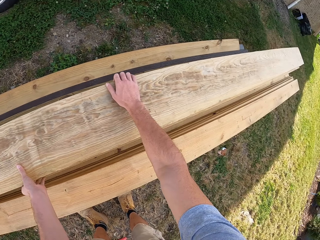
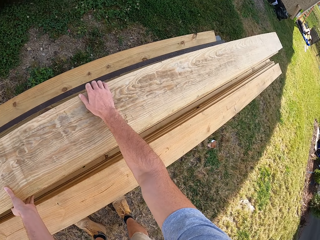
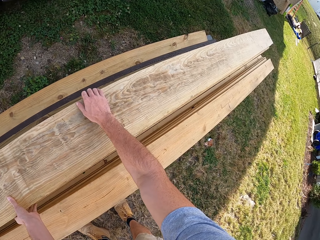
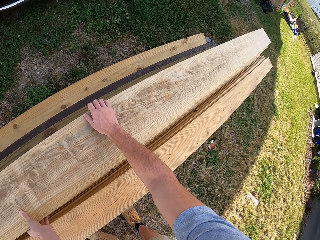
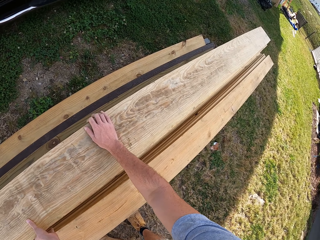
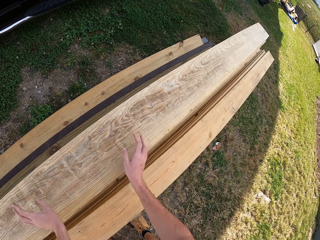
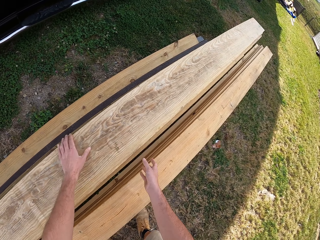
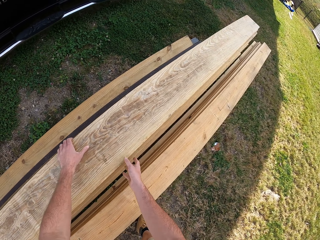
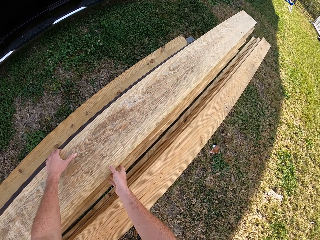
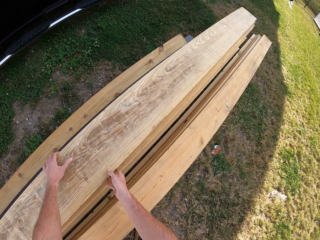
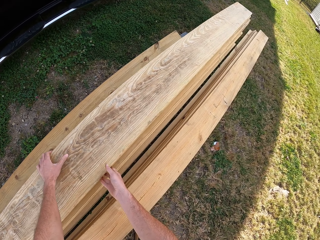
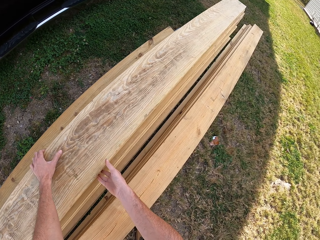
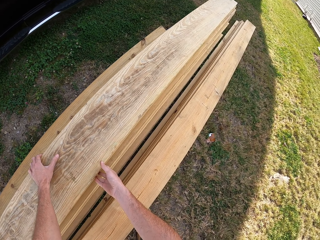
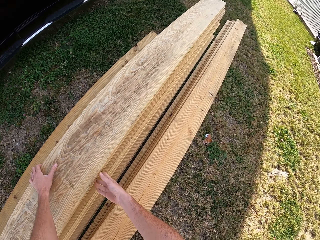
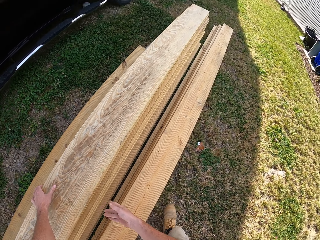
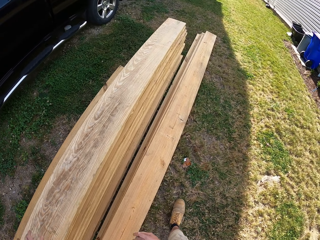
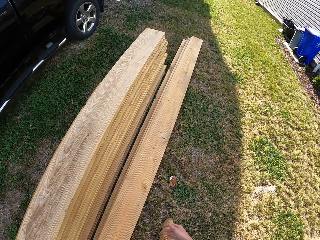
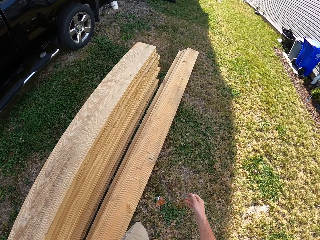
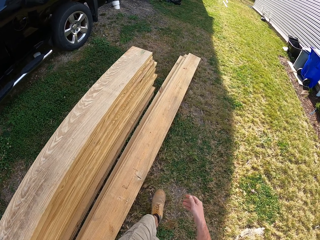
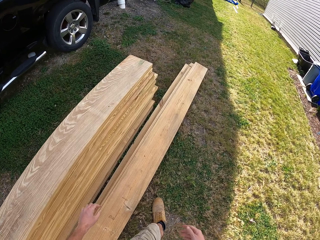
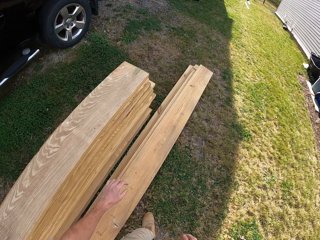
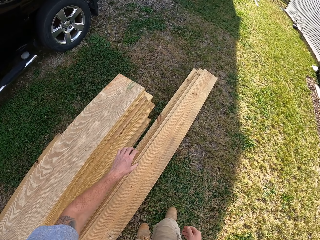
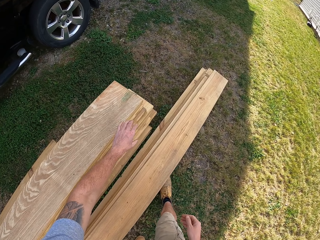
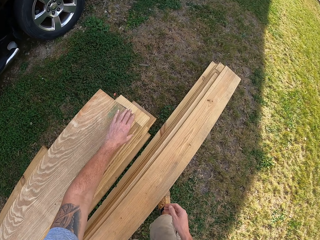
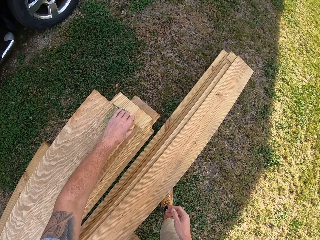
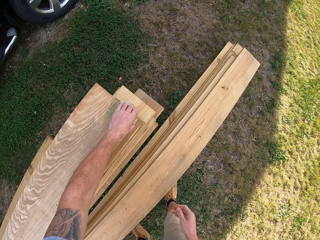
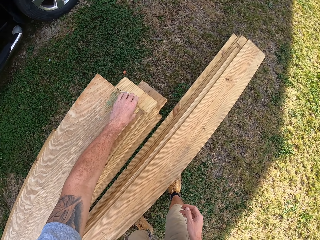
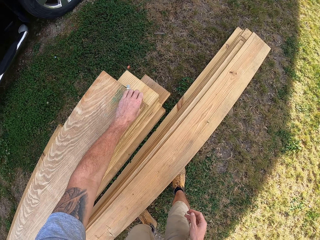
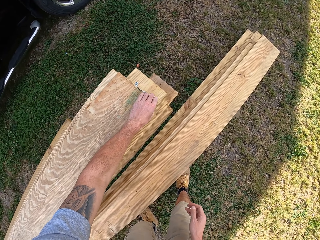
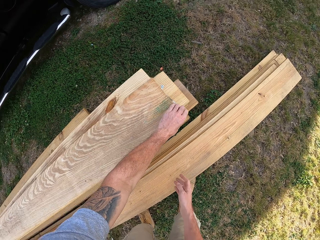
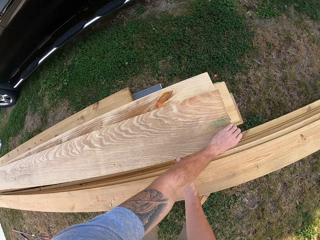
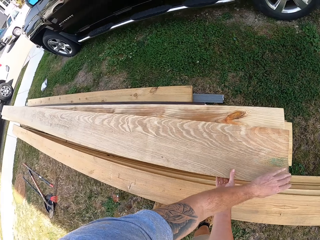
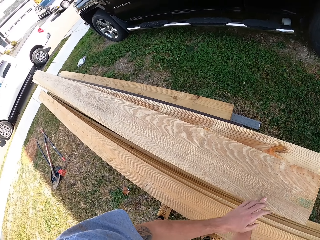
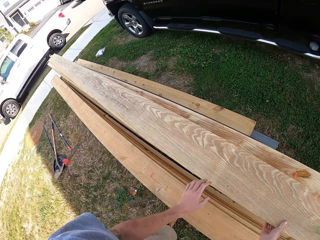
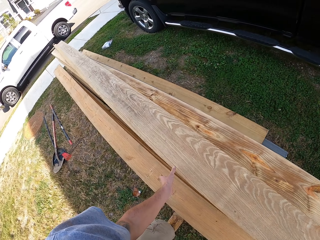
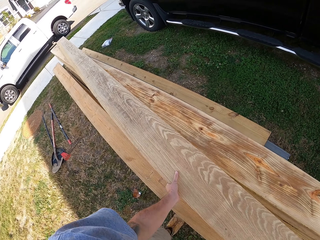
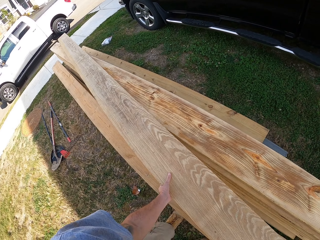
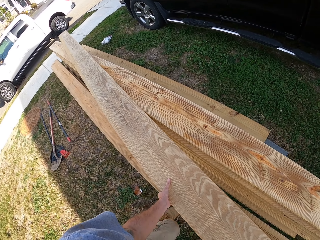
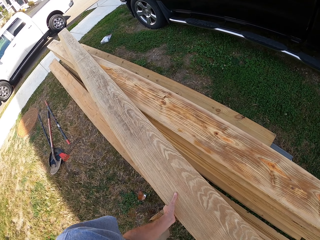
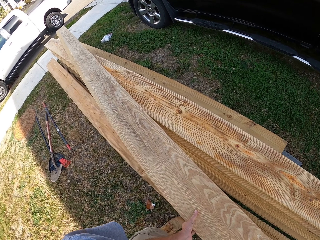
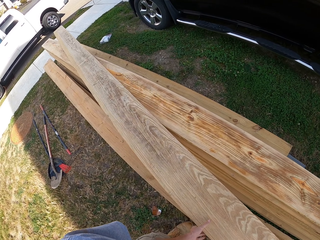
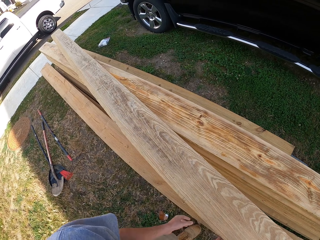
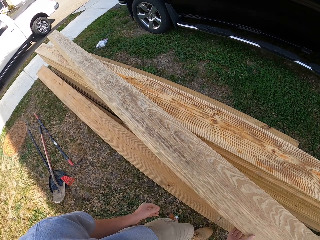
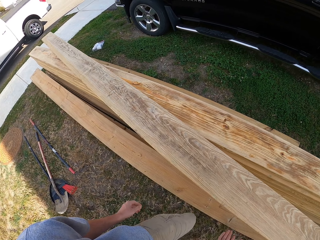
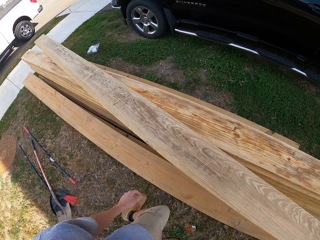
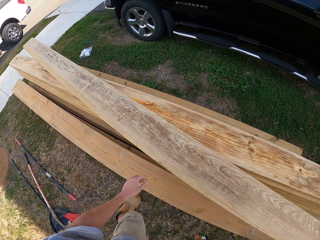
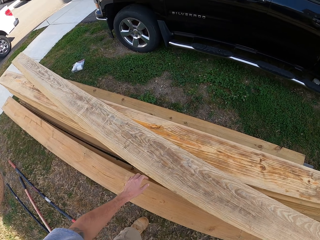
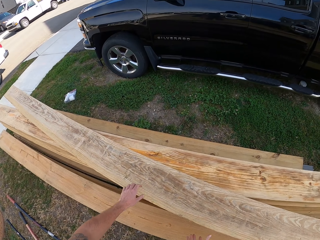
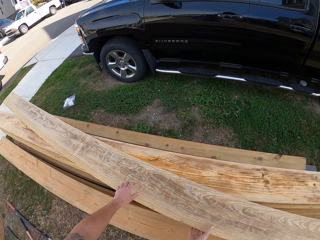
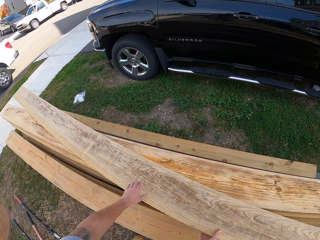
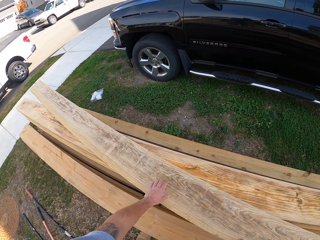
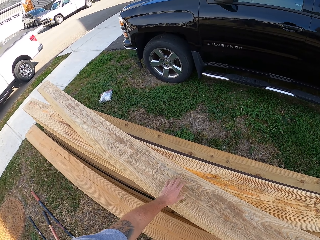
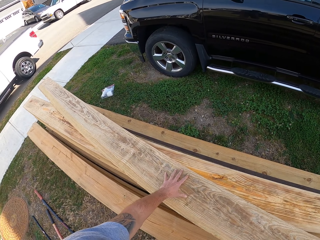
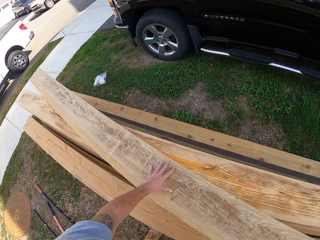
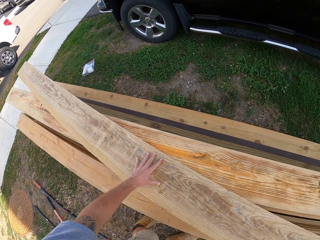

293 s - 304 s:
The camera wearer leans on the timber. They pick up the wood. They hold the timber with both hands. They walk around. They inspect the timber. They pull the timber. They walk around.

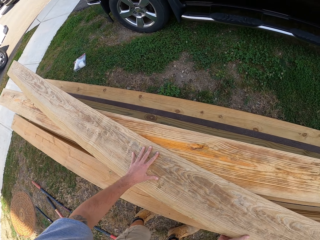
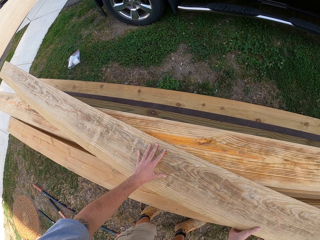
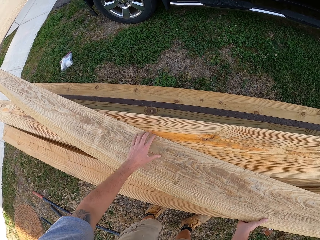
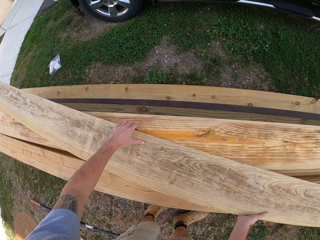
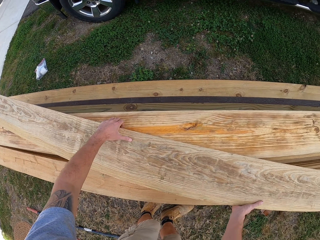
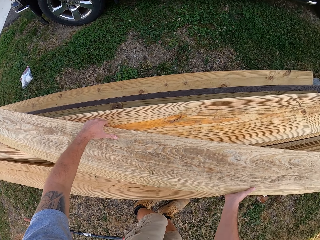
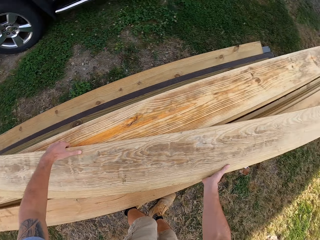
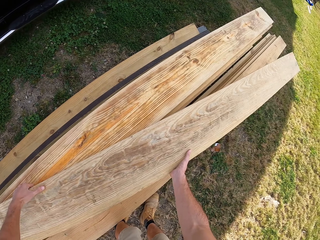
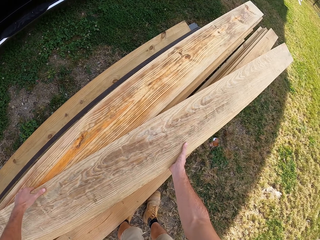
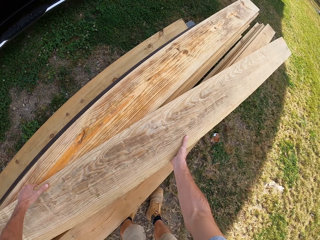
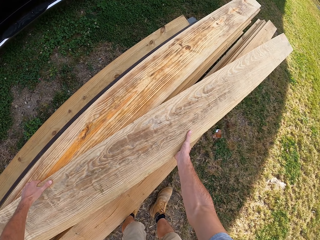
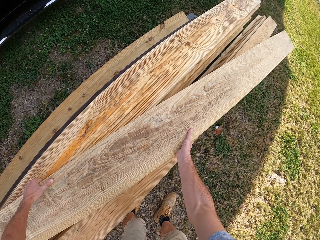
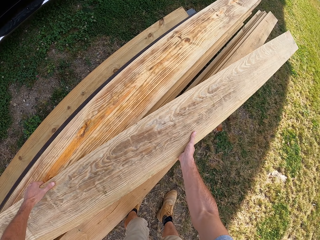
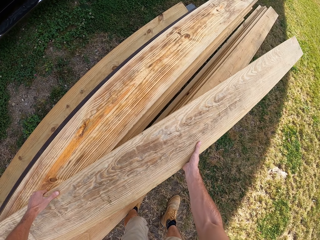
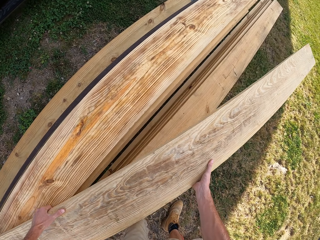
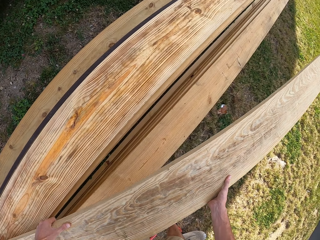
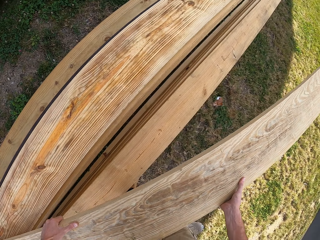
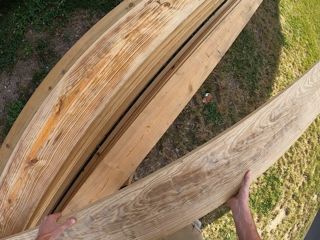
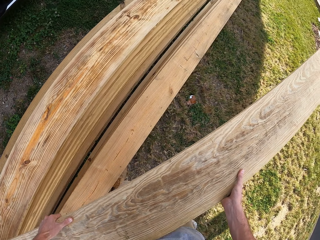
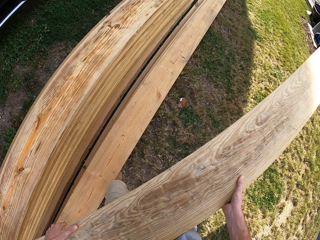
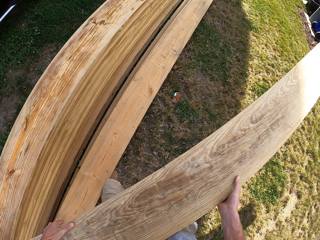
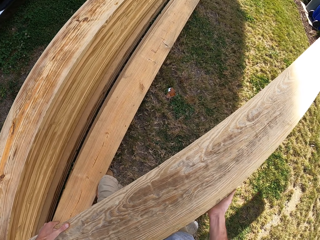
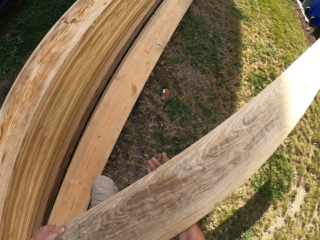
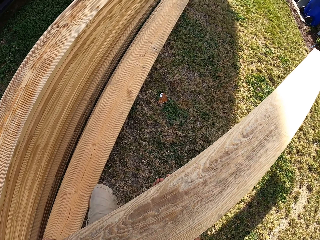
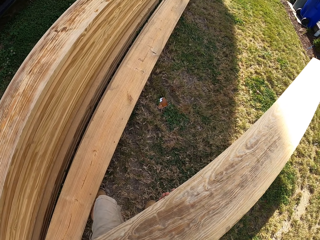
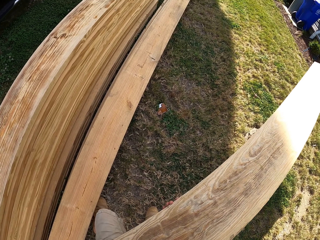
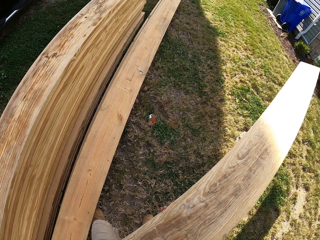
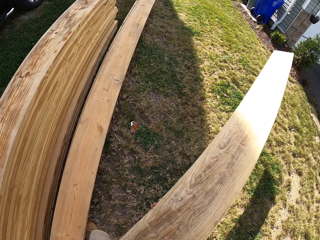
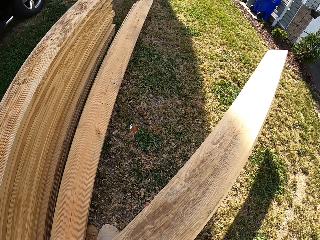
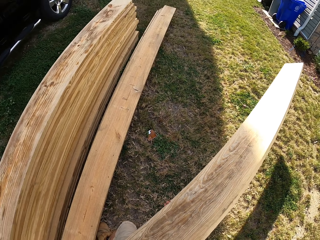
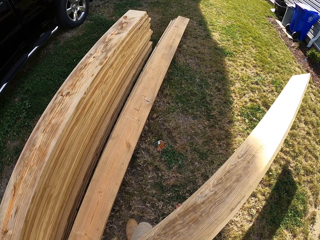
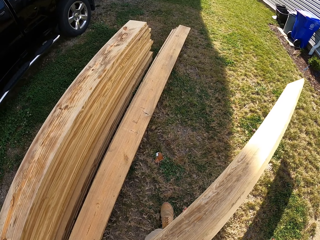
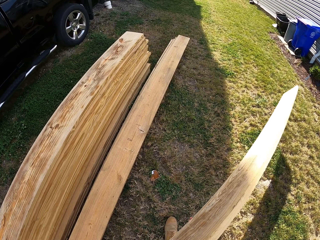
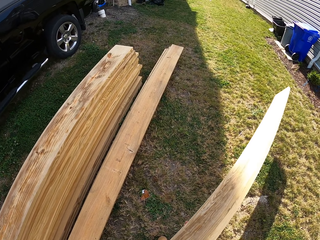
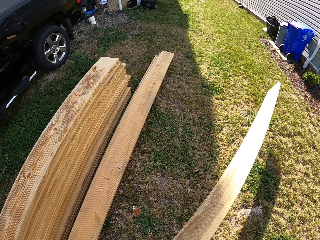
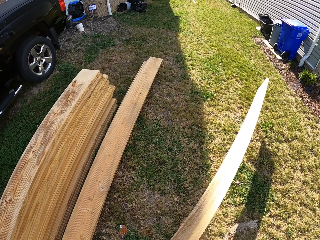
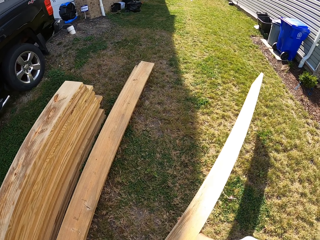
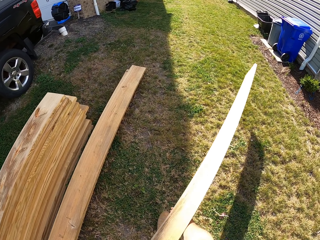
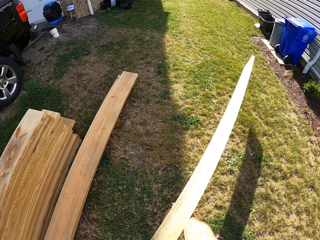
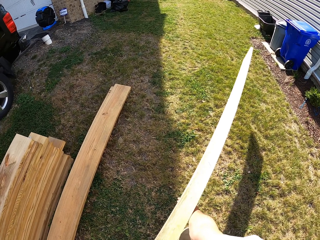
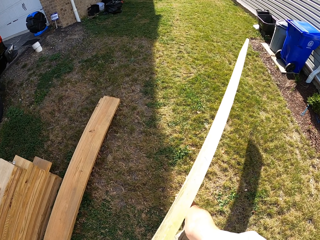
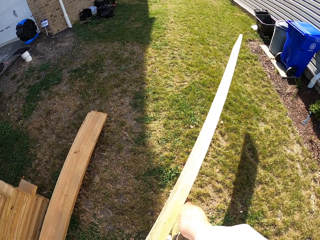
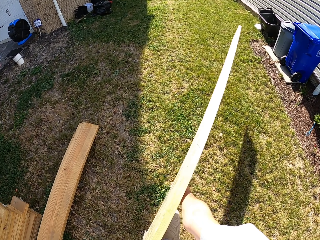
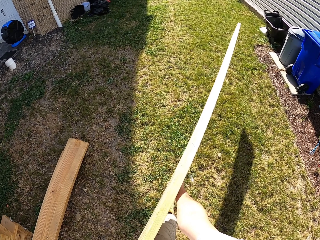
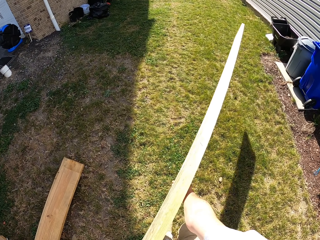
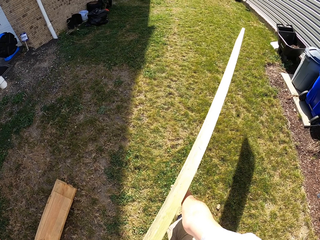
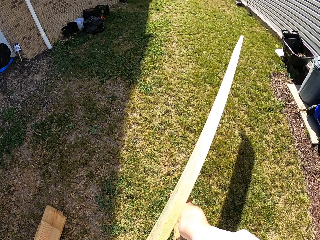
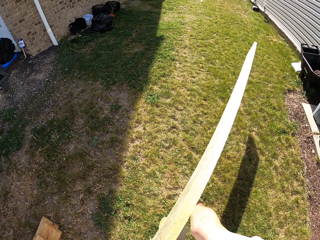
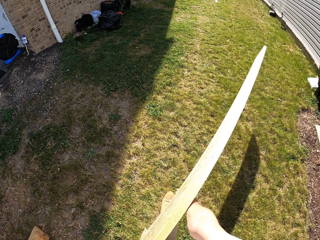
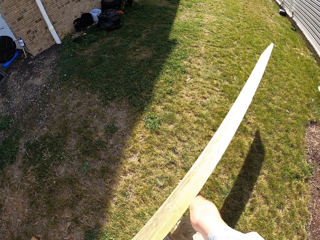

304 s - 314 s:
The camera wearer carries the timber. They hold the wood.
